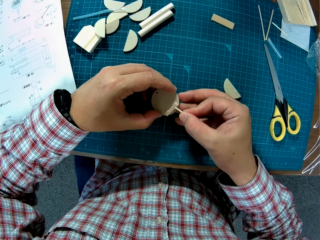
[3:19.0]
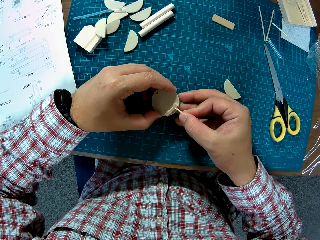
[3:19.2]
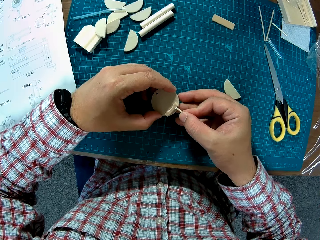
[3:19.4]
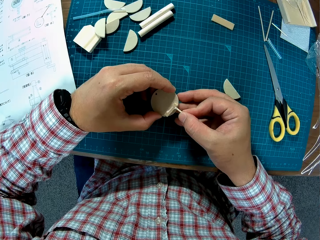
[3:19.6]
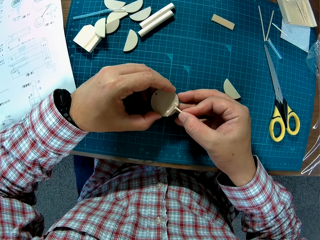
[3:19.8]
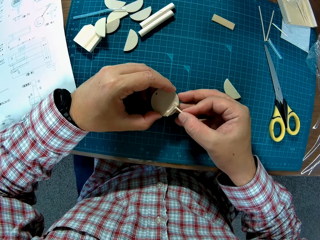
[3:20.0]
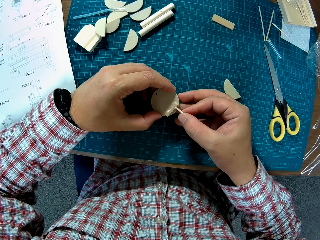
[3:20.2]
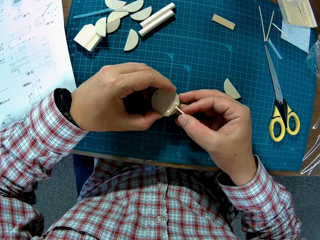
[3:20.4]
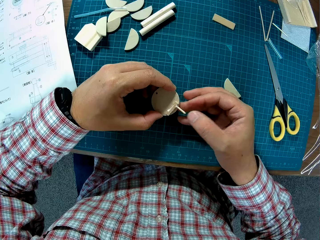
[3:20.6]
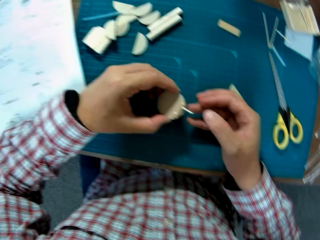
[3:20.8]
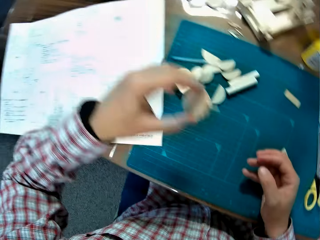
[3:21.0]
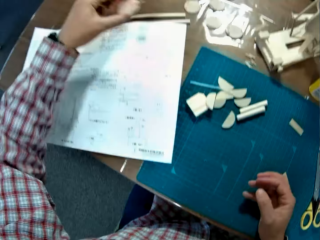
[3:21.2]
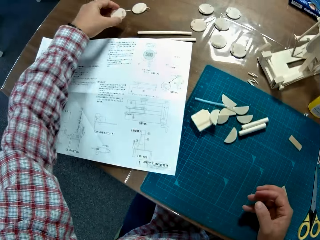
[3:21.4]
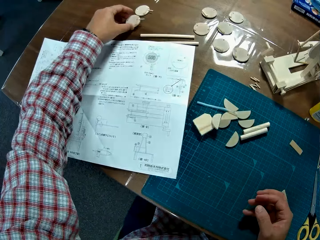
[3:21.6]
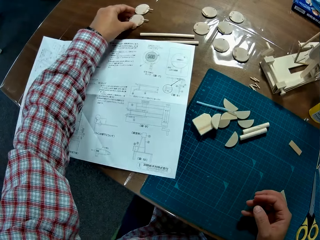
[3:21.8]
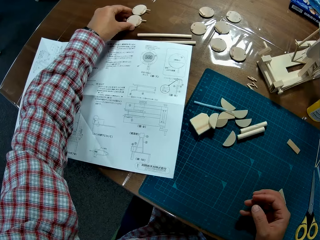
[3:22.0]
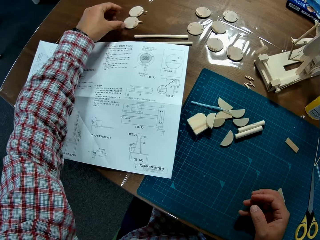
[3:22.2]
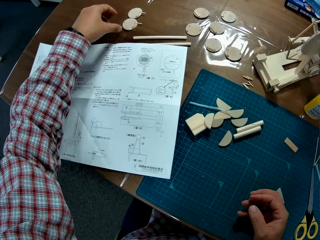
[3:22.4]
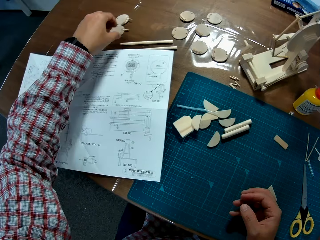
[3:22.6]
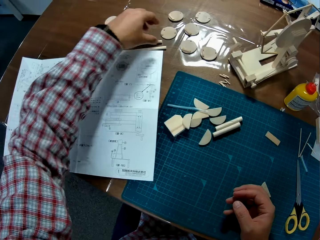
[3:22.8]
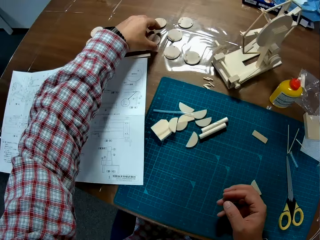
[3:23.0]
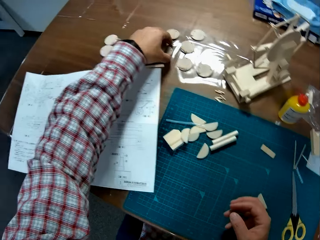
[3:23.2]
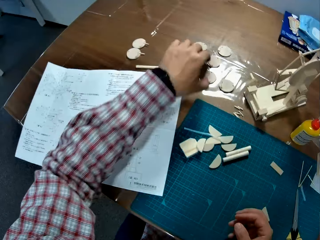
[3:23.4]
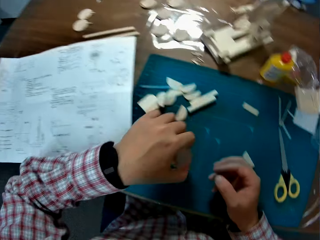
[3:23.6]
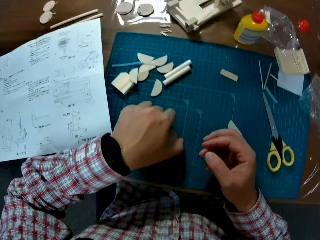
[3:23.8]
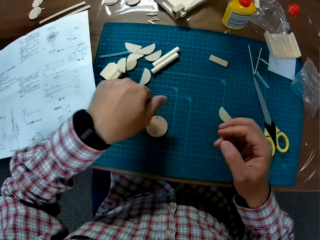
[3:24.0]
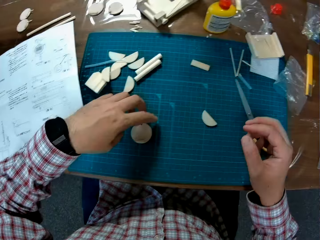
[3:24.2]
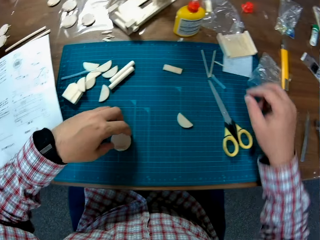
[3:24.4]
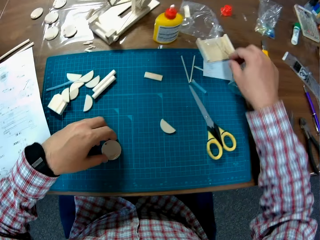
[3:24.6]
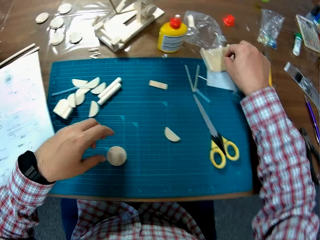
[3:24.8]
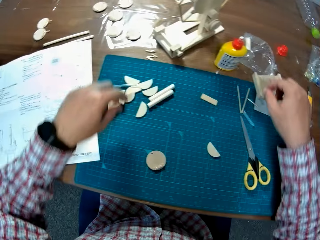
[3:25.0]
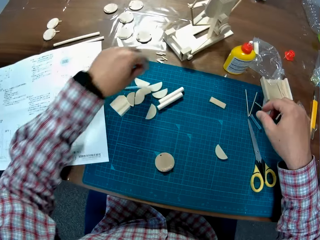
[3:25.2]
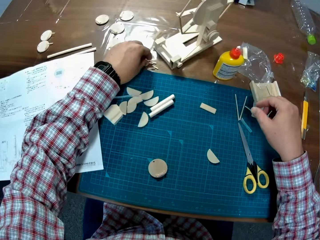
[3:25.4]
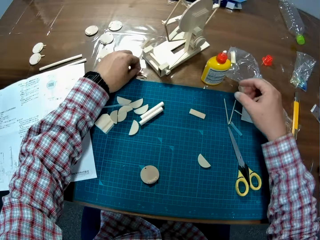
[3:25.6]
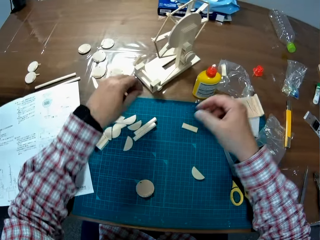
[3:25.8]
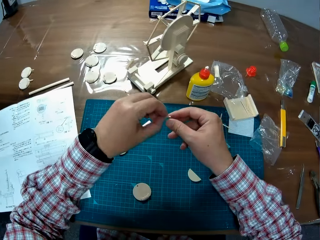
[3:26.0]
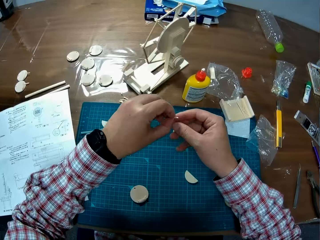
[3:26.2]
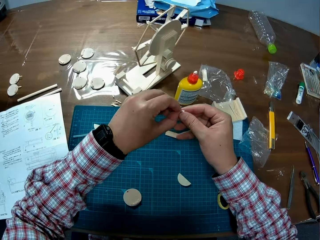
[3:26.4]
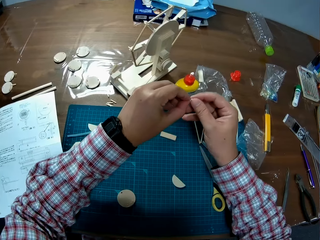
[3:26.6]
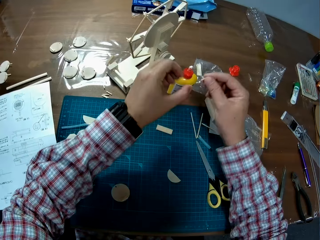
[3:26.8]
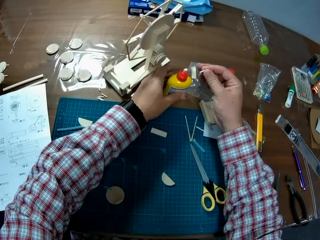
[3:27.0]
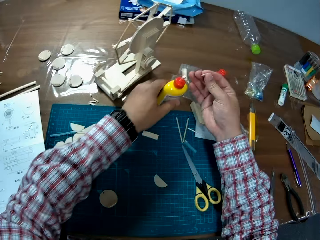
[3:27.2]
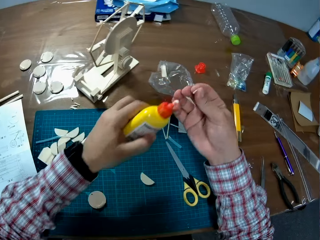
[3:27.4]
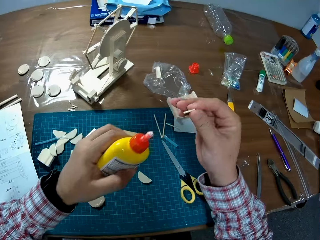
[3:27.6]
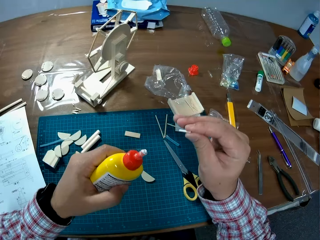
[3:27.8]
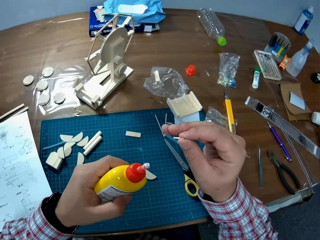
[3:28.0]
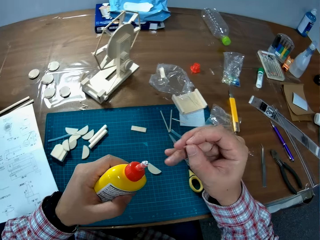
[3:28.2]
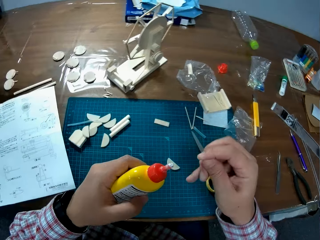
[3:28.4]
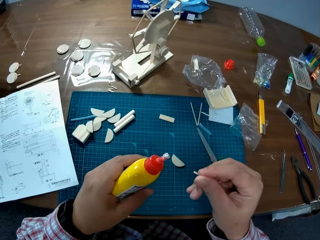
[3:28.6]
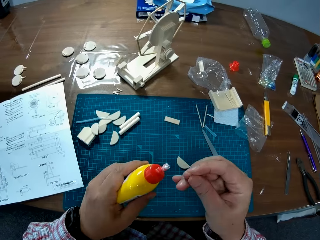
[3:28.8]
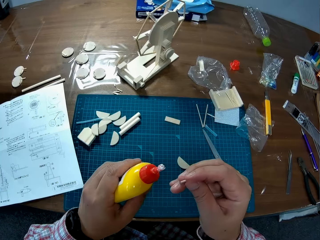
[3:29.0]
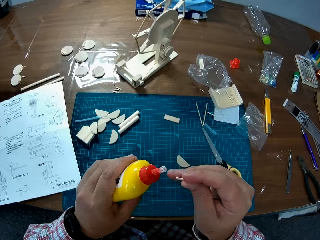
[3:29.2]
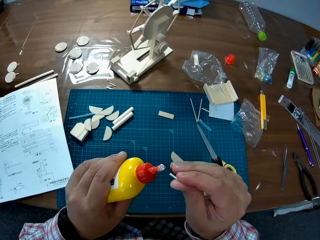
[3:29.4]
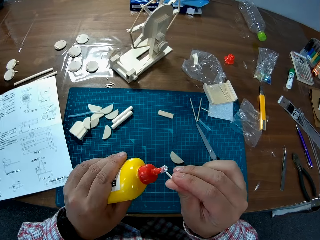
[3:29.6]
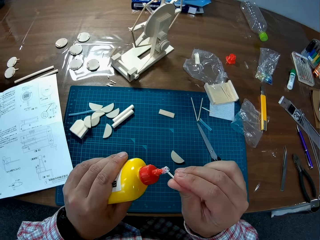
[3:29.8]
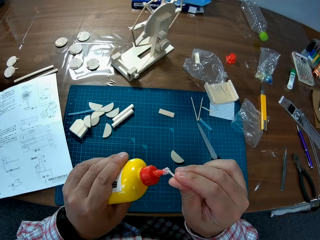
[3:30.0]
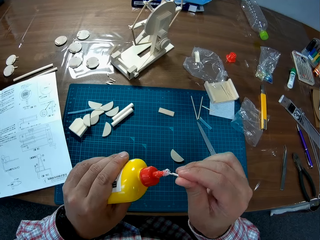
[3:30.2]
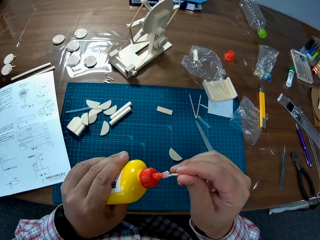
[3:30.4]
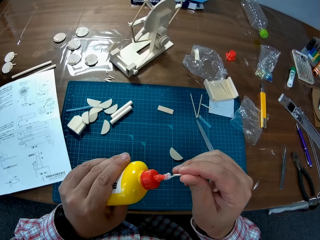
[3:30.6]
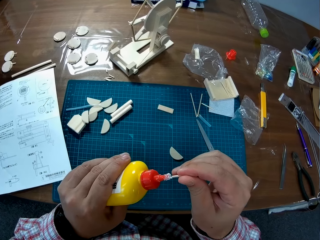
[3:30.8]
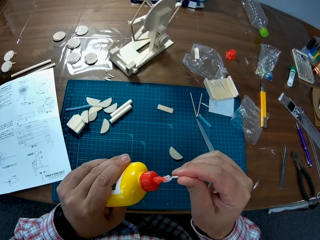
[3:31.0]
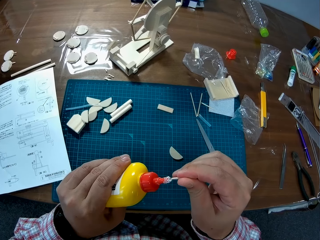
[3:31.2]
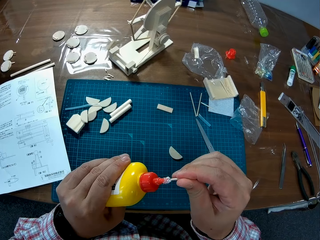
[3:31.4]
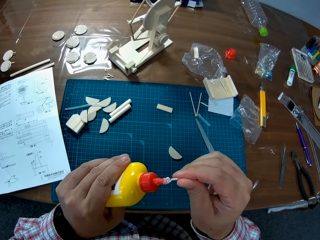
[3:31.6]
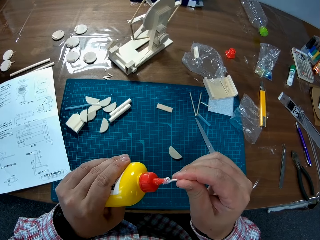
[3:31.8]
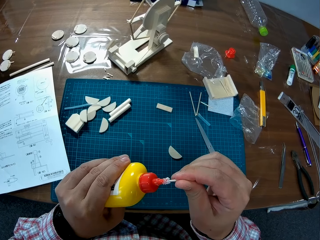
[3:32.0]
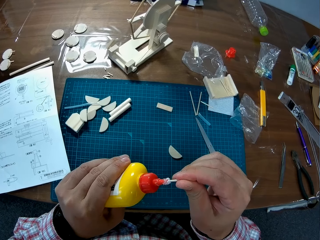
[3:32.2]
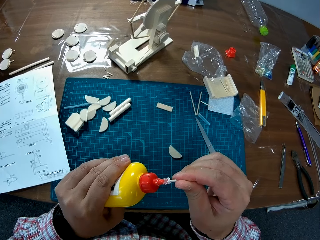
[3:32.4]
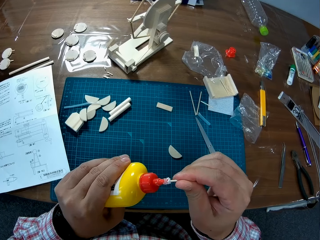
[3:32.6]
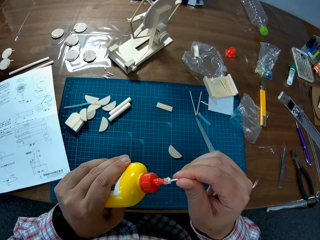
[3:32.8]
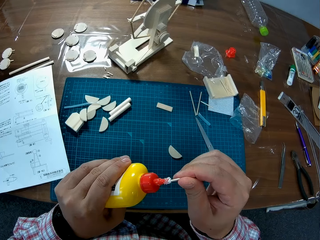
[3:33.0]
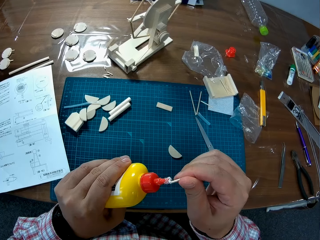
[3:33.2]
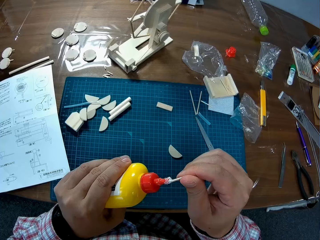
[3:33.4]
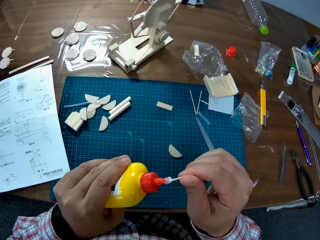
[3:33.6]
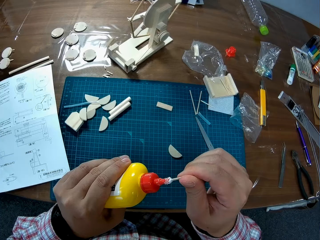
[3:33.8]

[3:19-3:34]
The camera wearer places the pieces on another side on the table with the left hand. They pick another round piece from the table using the left hand. They place the piece on the cutting mat. They pick a piece of stick from the table using the left hand. They shift the stick to the right hand. They stretch both hands to the glue container on the table. They pick the glue with the left hand. They apply glue on the edge of the stick in the right hand.

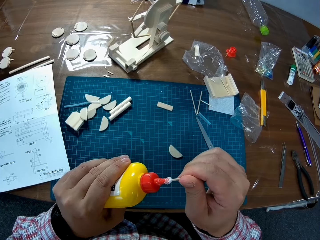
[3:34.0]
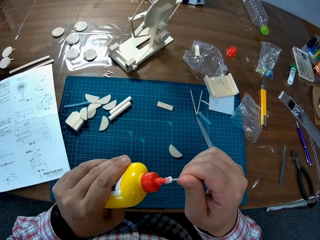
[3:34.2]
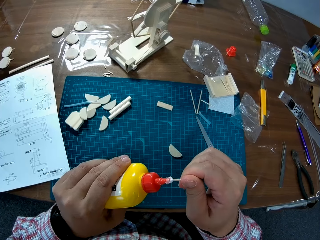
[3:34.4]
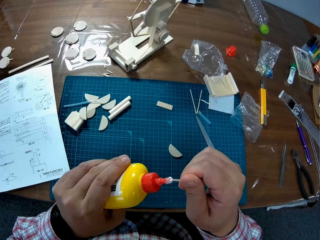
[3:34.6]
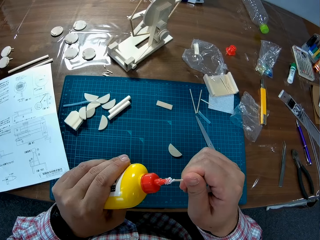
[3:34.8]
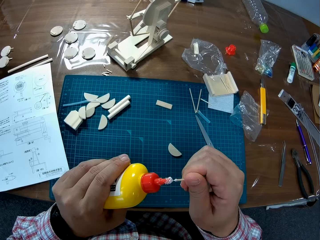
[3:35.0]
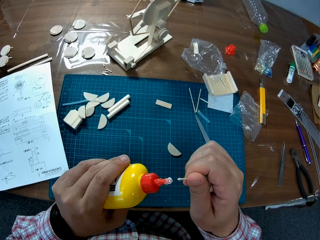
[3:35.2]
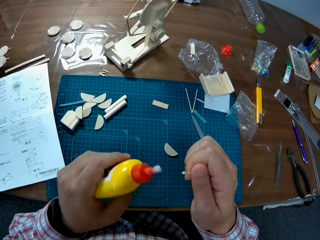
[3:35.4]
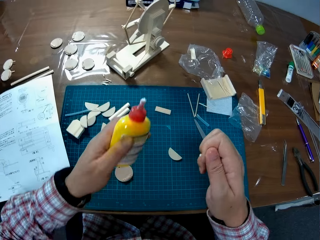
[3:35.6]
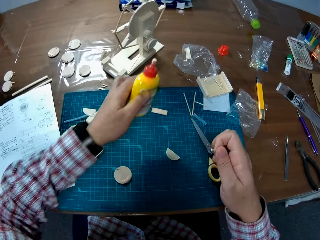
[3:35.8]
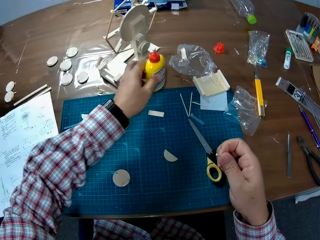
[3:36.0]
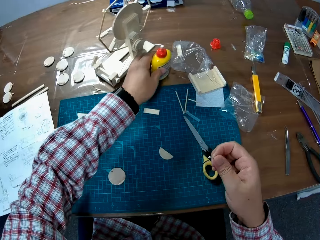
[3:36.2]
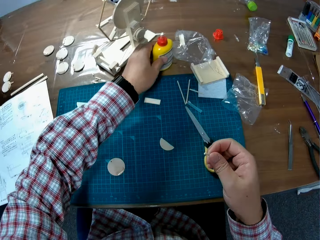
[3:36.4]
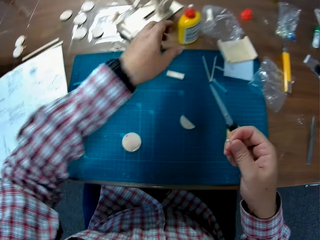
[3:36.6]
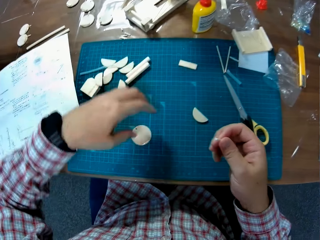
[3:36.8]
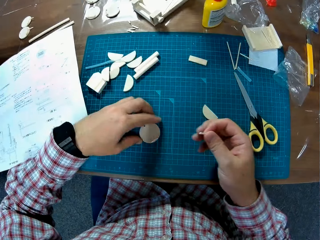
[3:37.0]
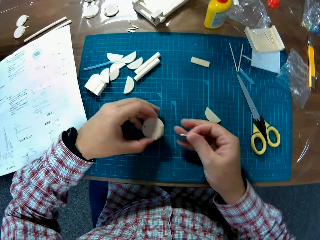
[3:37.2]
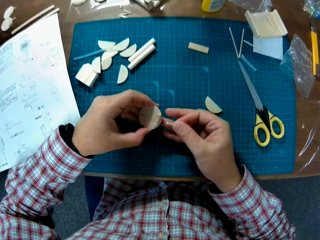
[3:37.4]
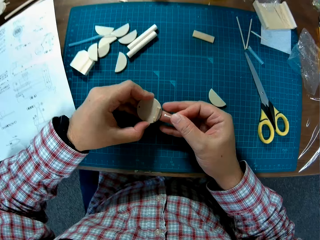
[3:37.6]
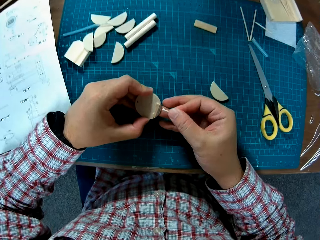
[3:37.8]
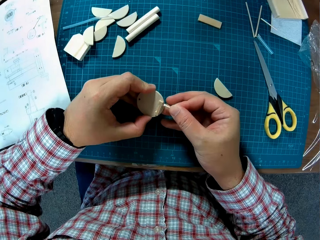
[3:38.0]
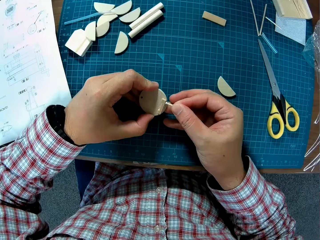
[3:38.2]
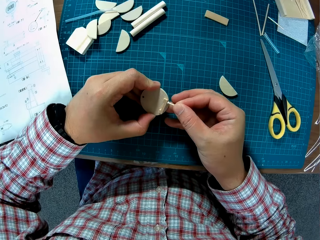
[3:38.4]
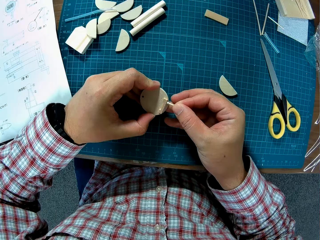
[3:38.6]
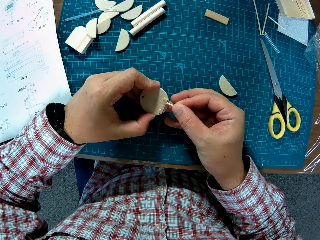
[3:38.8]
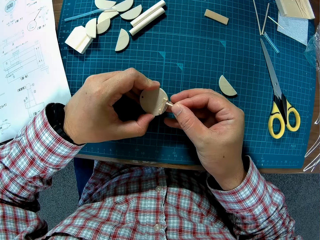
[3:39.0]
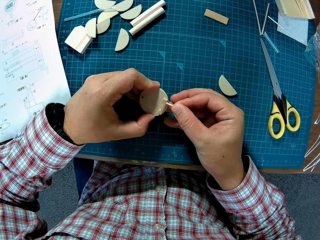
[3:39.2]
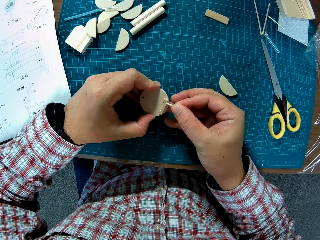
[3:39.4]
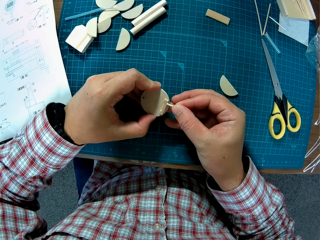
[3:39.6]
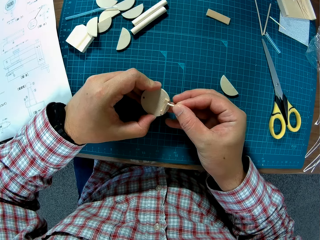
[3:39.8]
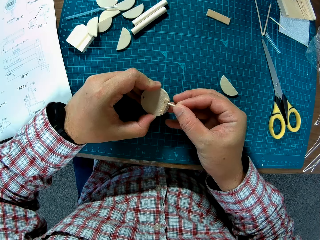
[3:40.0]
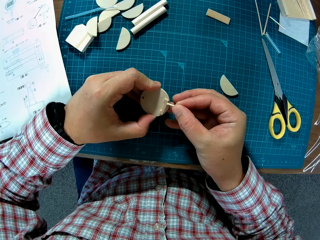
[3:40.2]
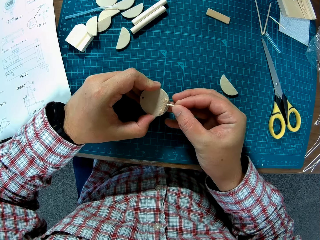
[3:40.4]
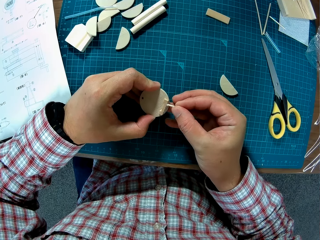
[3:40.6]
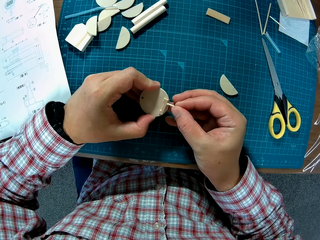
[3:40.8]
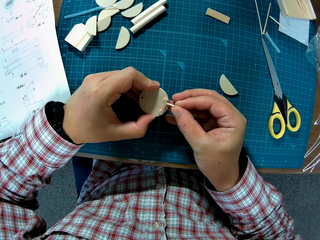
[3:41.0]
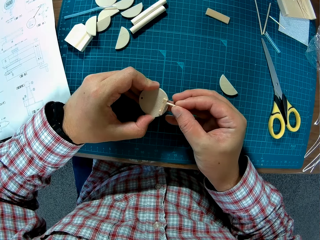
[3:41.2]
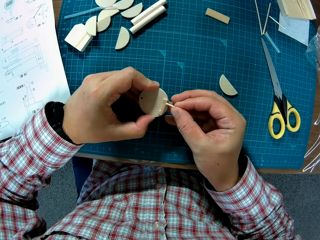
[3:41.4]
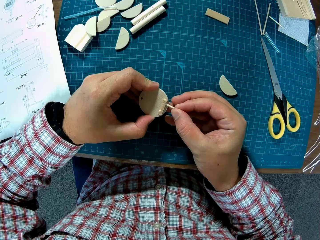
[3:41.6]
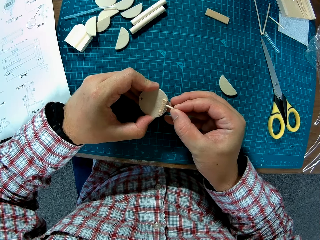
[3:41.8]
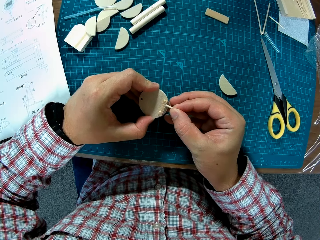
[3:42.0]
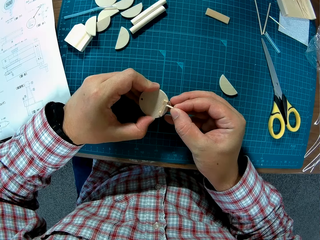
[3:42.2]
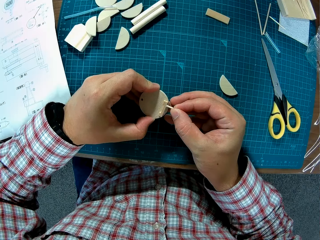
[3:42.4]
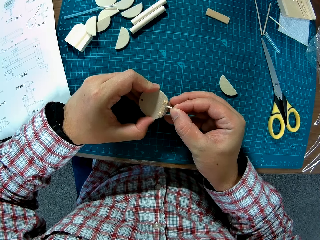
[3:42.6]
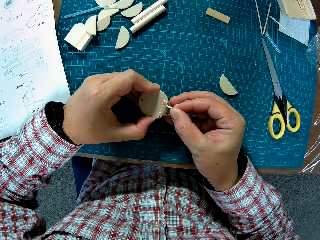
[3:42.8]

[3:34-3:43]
The camera wearer returns the glue on the table. They pick the round piece from the table using the left hand. They insert the stick in the right hand on the round piece on the table.
